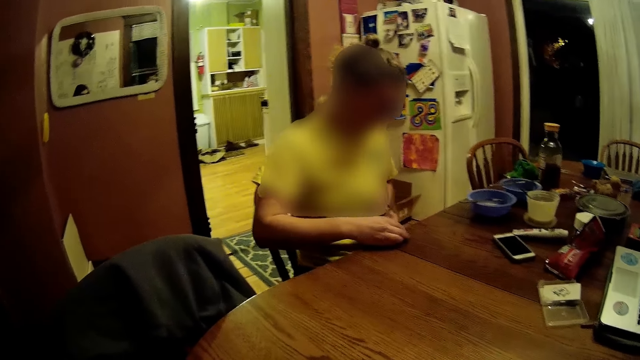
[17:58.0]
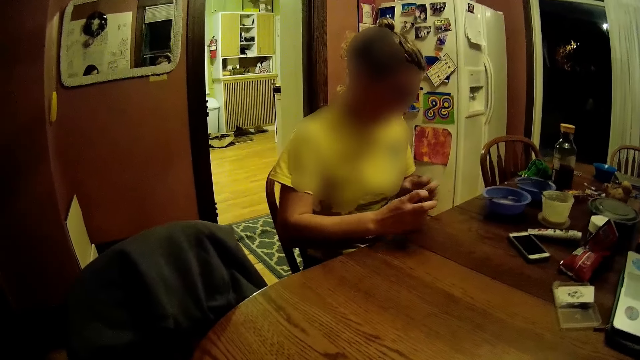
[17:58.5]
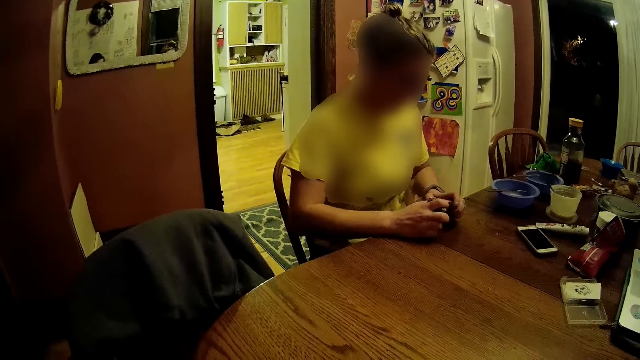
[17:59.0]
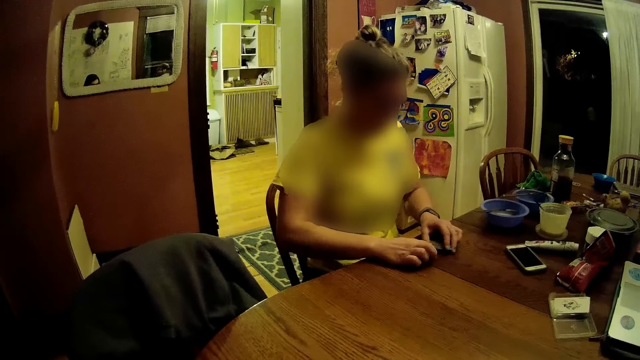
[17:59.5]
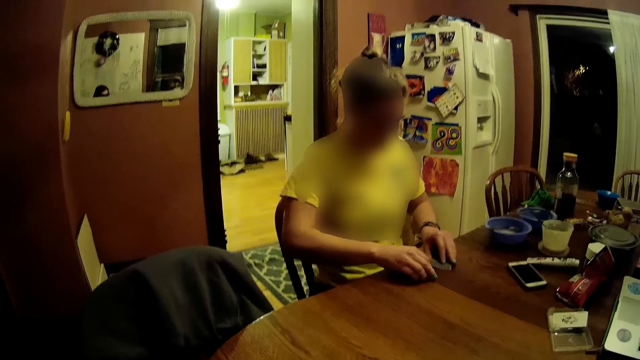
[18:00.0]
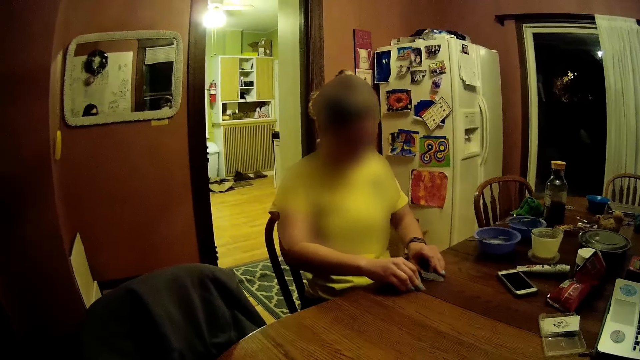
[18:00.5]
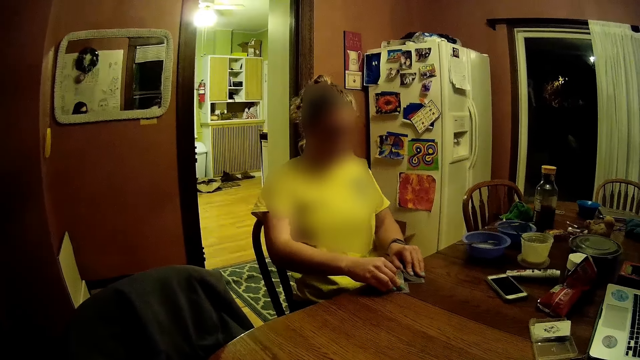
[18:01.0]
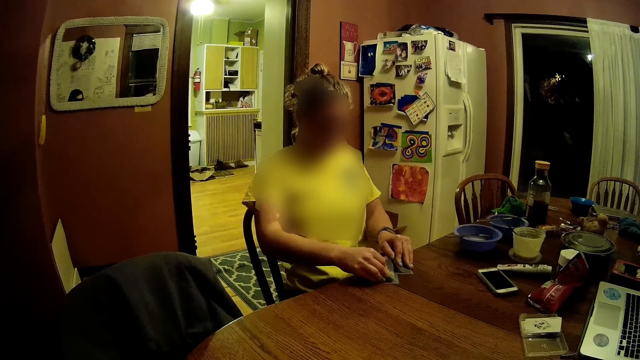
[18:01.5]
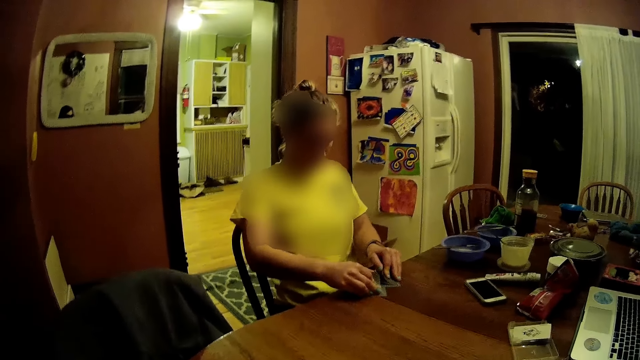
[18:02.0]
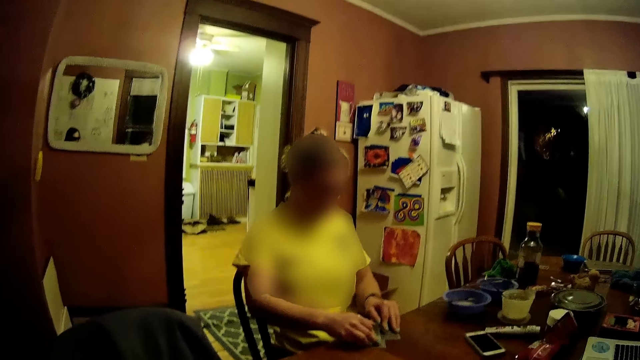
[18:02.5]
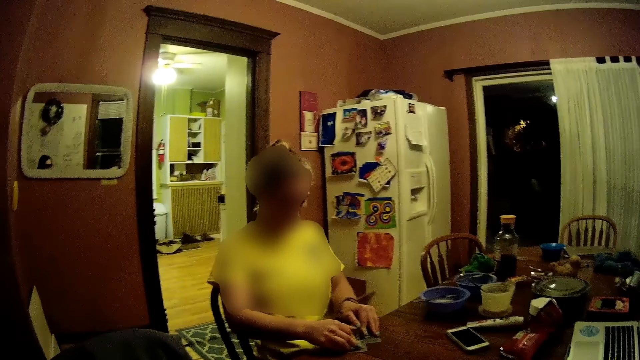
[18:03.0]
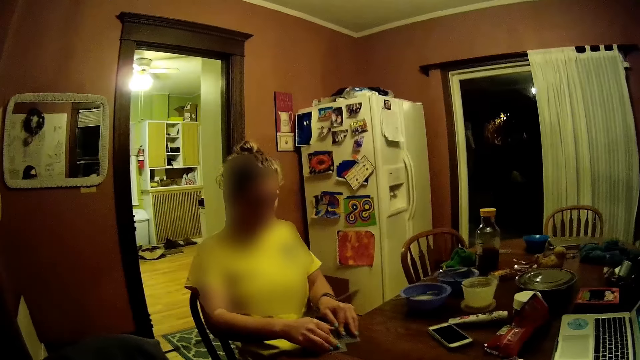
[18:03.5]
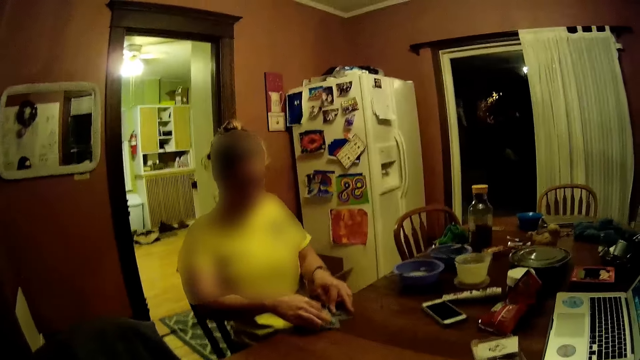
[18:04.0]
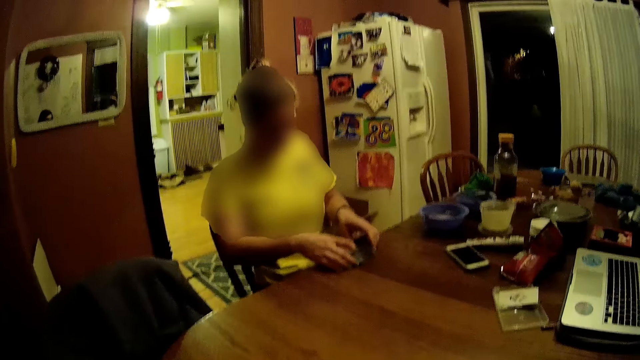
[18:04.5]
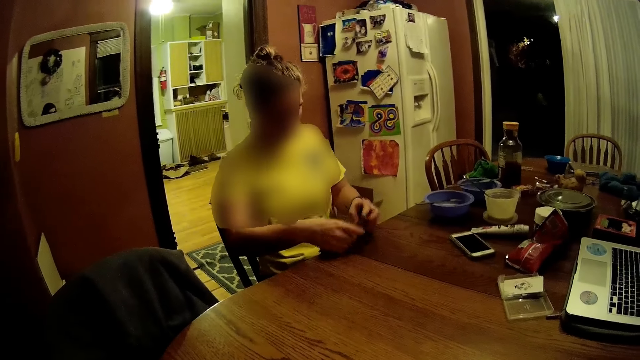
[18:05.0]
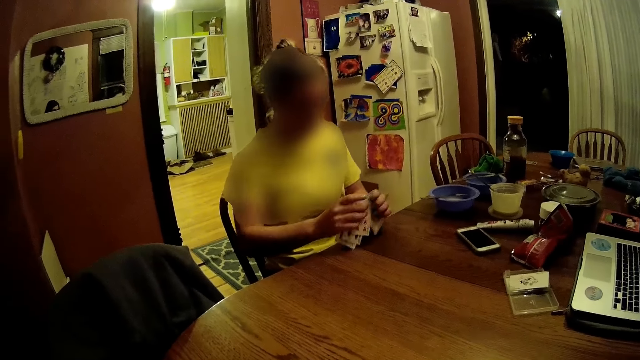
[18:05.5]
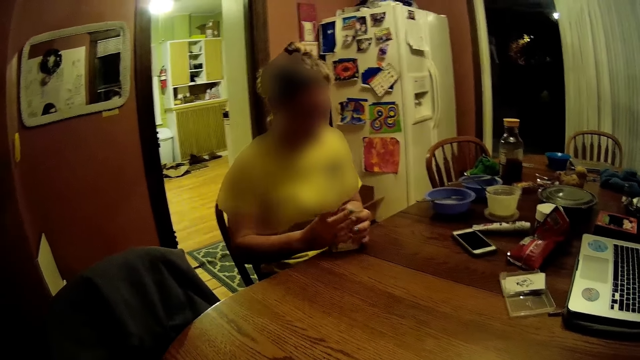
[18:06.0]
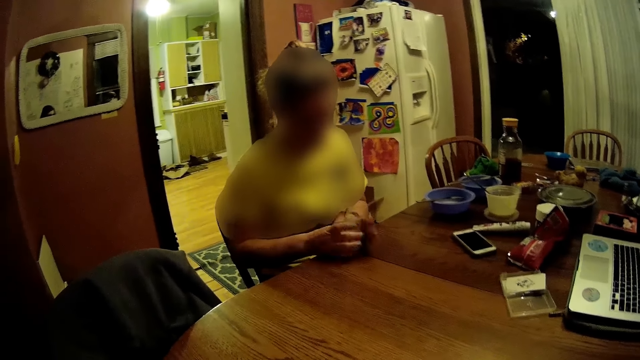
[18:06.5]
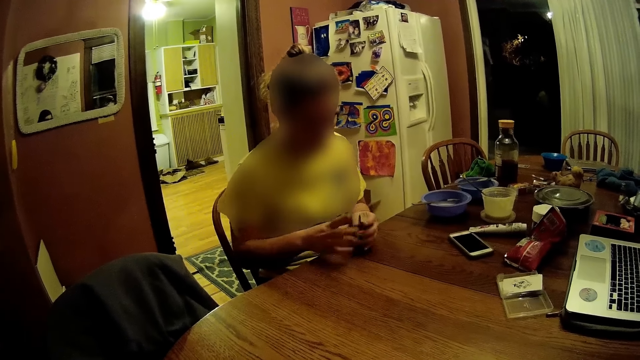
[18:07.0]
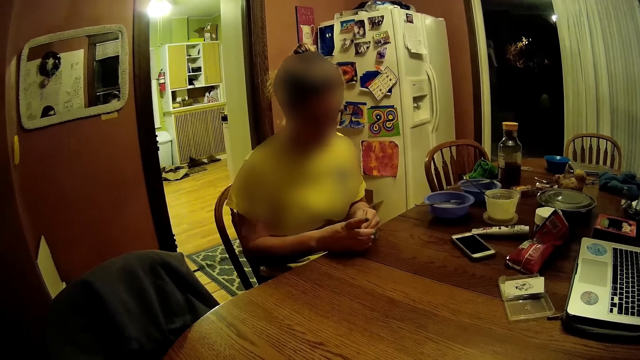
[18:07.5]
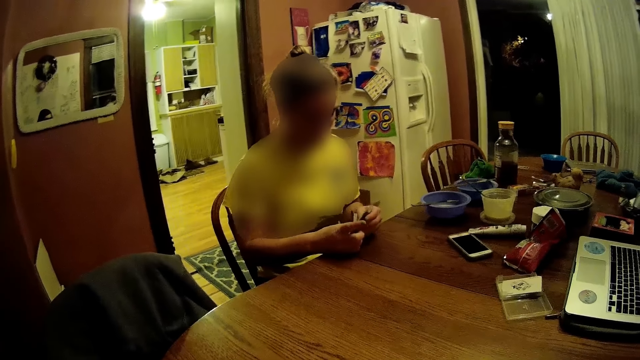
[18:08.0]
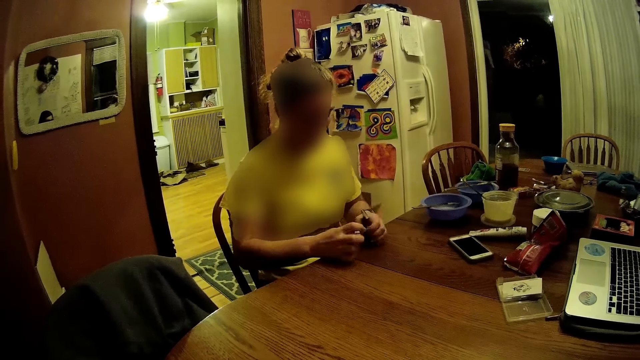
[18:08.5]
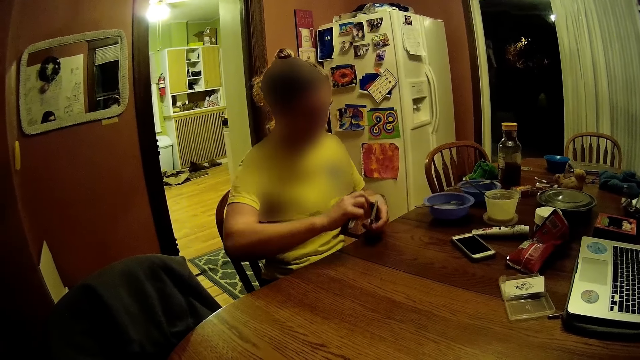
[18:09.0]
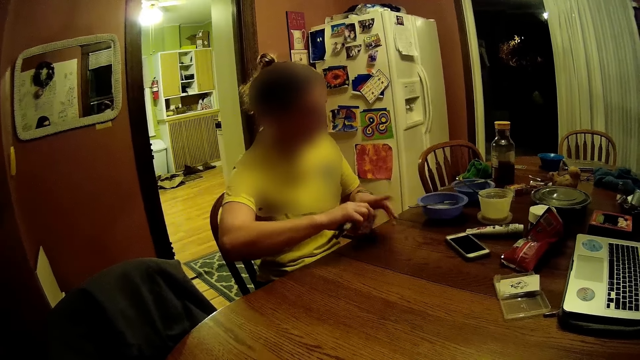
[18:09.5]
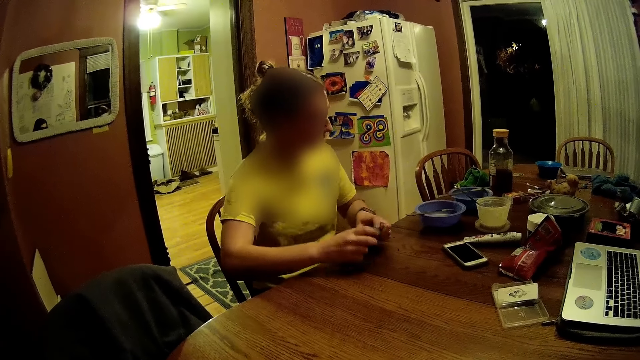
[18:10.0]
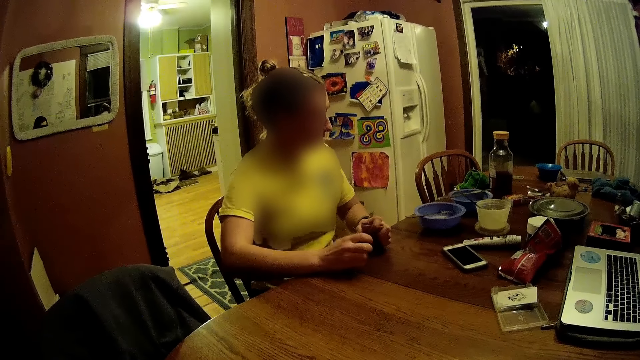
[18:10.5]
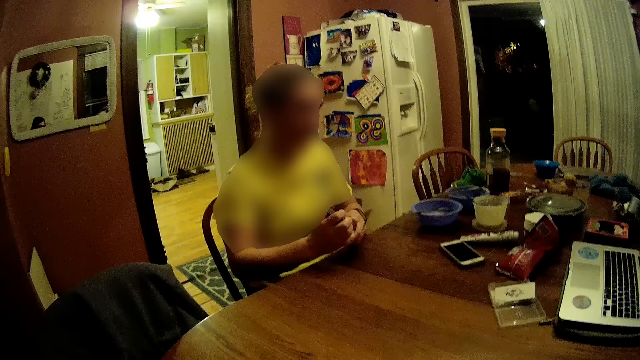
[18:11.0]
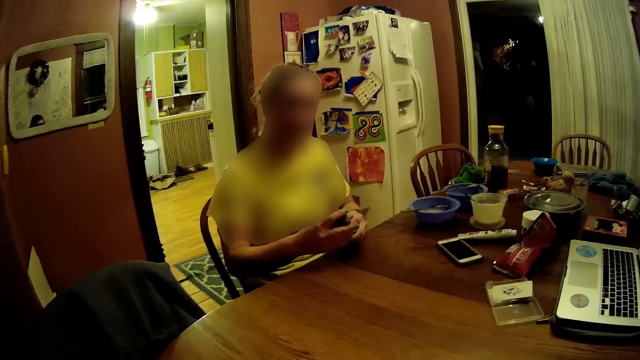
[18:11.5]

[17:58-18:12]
A woman flips through the cards on the table. The woman picks the cards. The woman shuffles the cards.

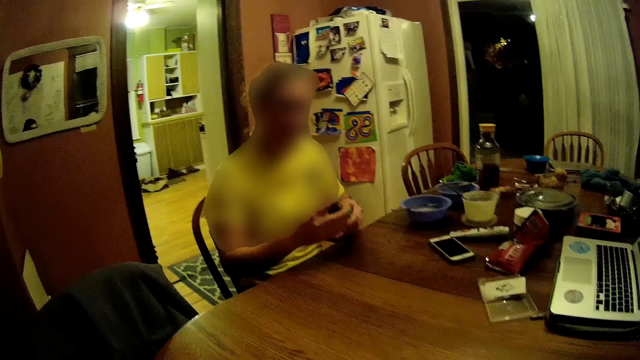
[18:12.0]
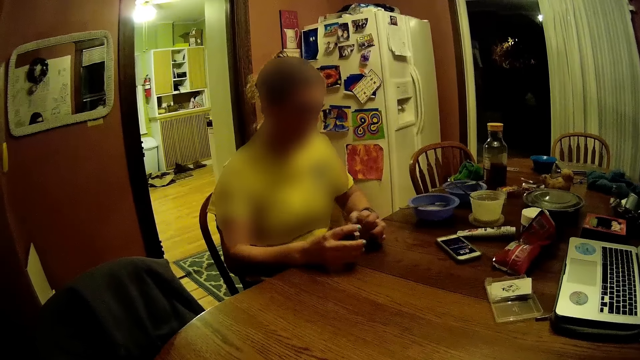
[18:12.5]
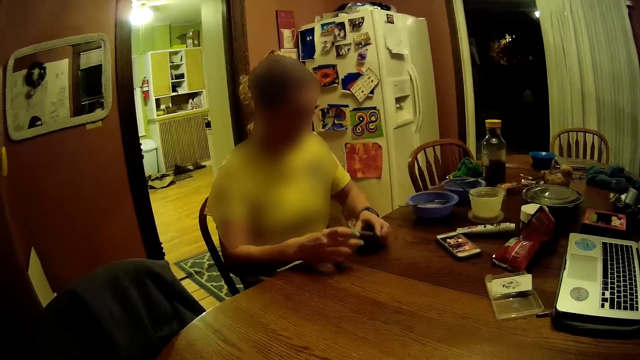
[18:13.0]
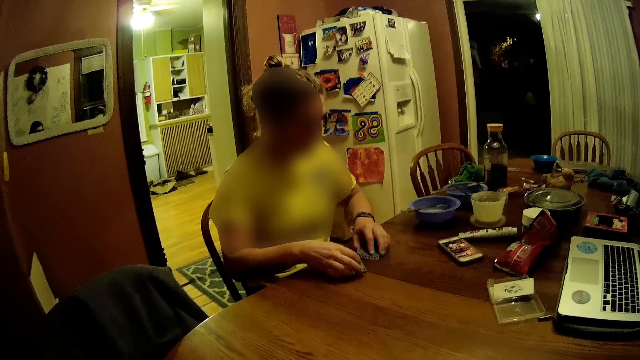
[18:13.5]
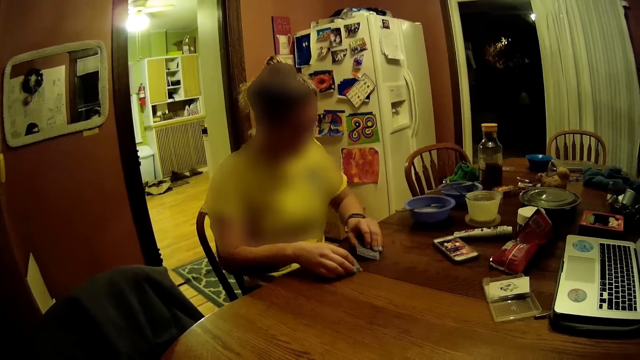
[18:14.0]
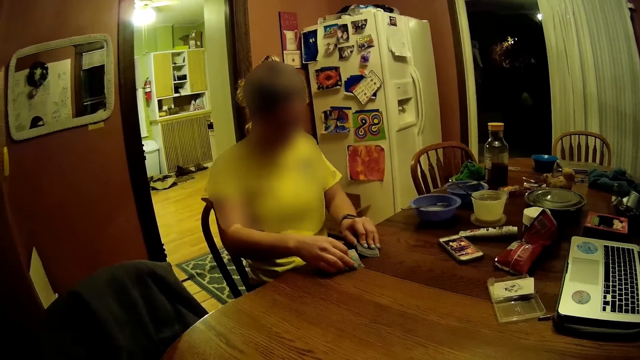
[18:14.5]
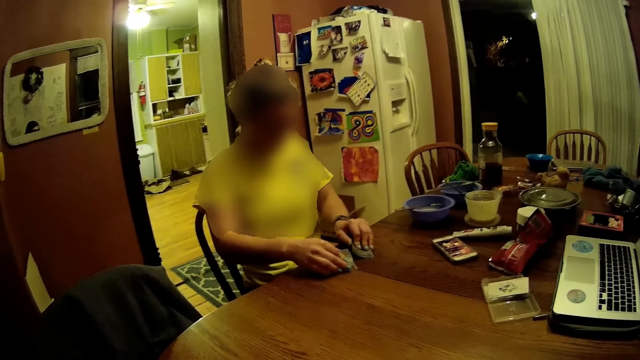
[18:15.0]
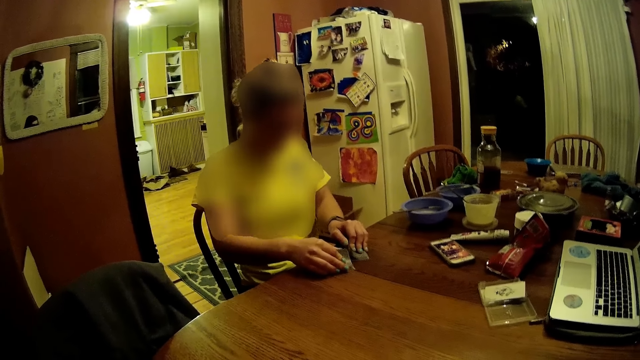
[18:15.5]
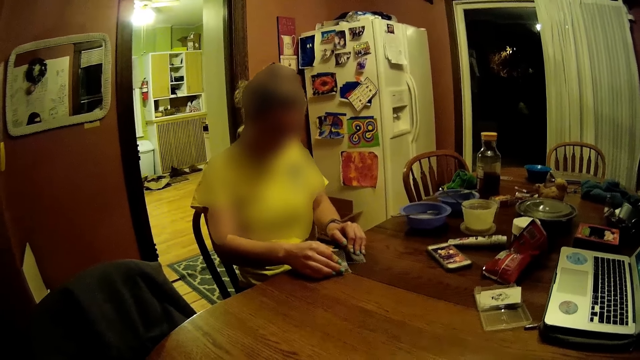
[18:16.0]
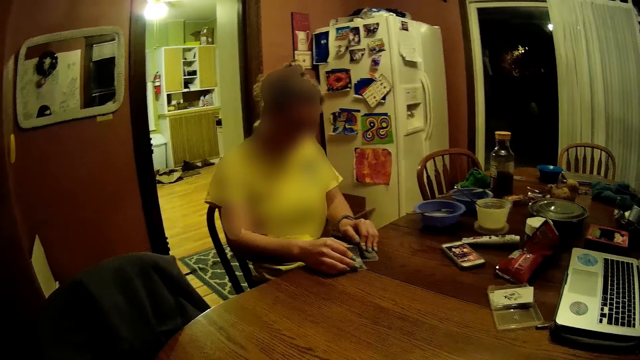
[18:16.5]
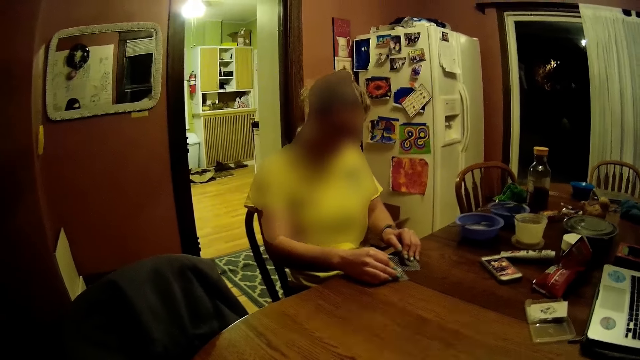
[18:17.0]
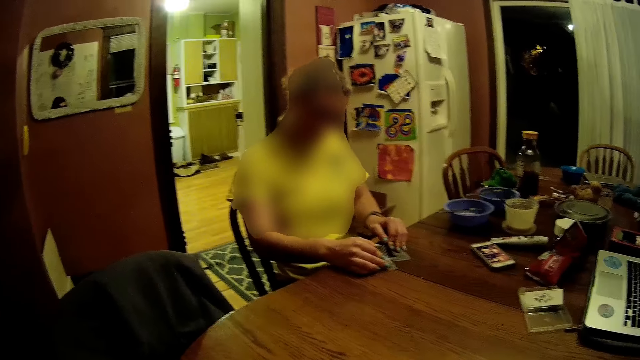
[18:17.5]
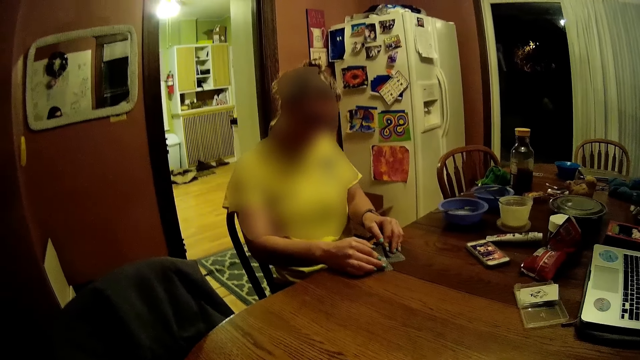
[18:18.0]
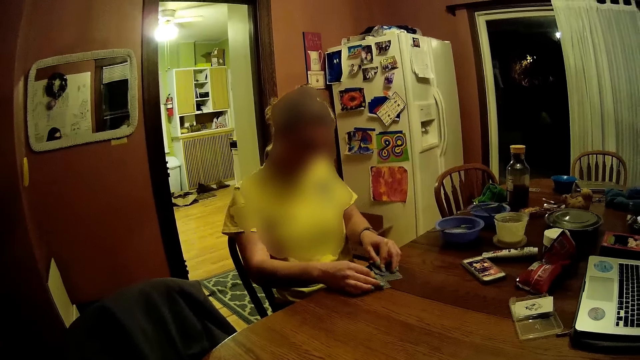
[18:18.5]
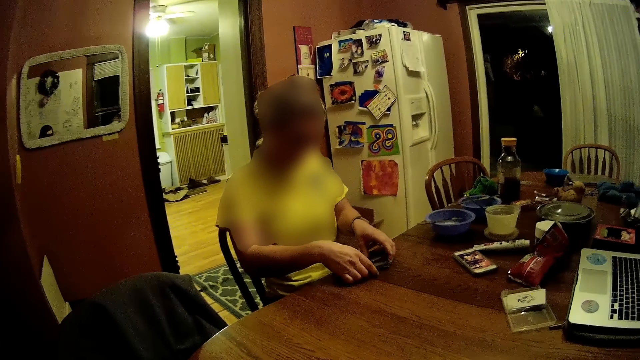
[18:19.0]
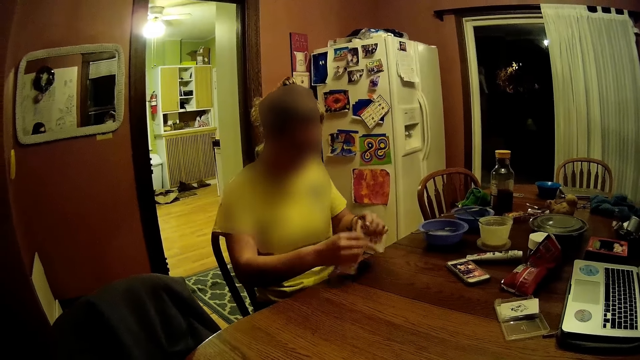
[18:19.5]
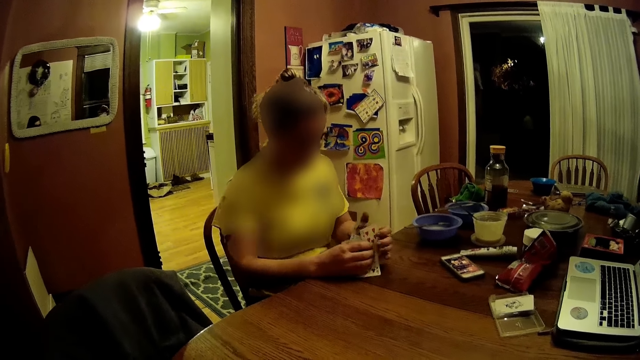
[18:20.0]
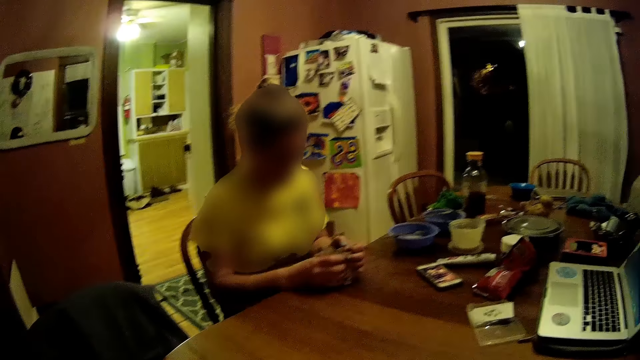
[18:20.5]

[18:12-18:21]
The woman packs the cards on the table into a deck of cards with both hands.
